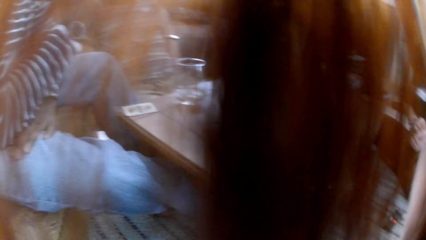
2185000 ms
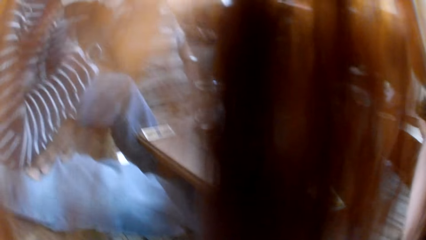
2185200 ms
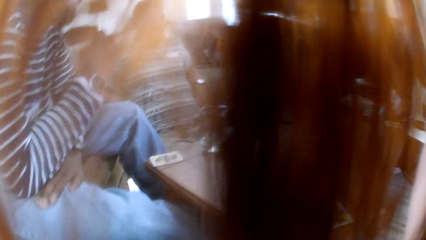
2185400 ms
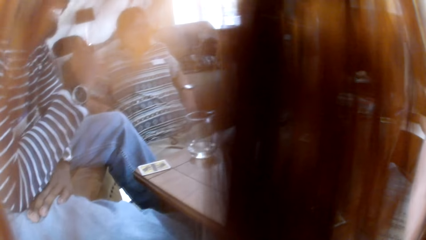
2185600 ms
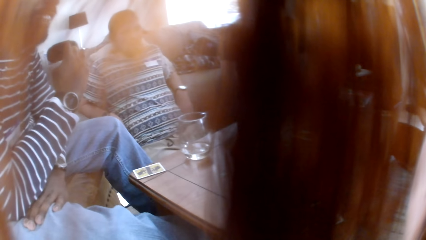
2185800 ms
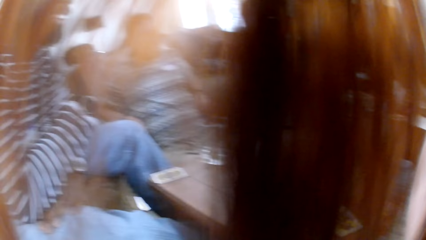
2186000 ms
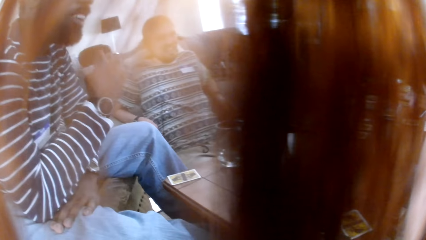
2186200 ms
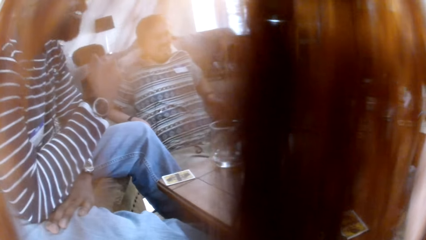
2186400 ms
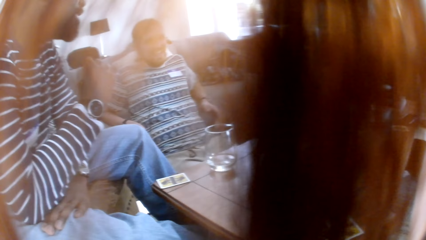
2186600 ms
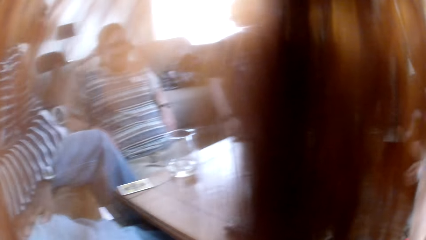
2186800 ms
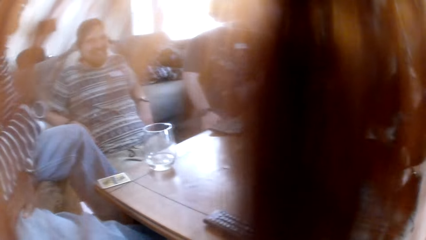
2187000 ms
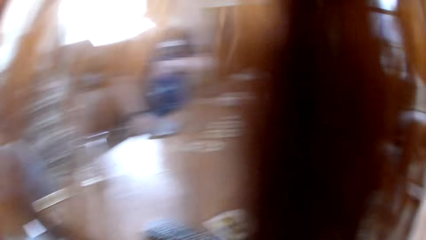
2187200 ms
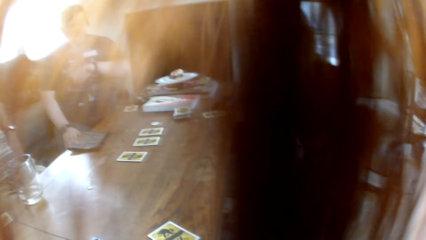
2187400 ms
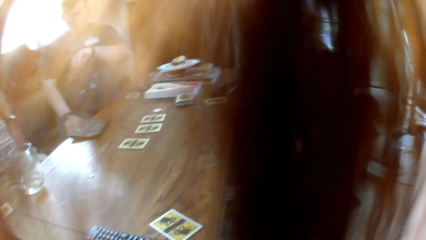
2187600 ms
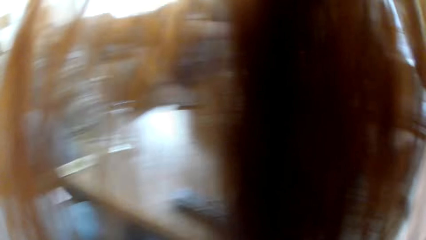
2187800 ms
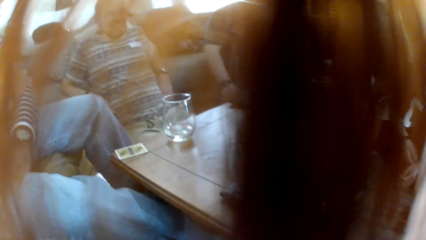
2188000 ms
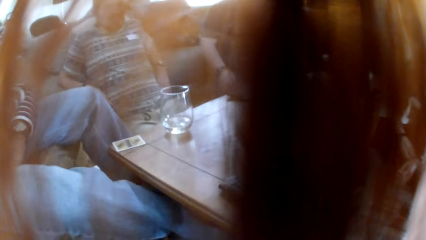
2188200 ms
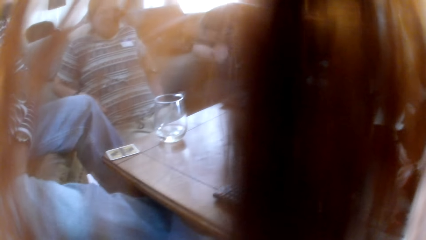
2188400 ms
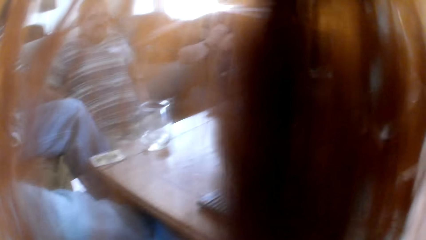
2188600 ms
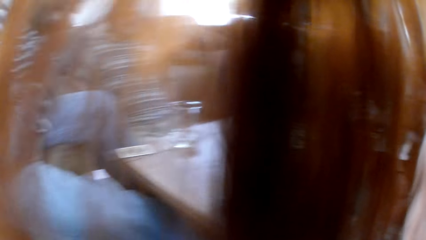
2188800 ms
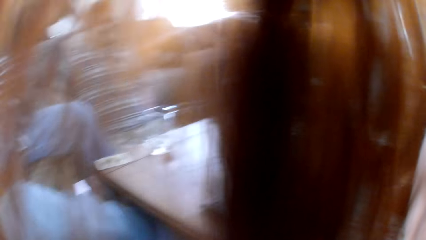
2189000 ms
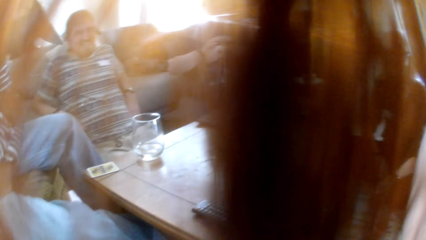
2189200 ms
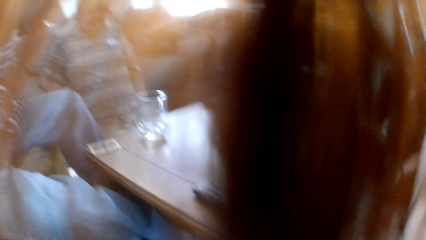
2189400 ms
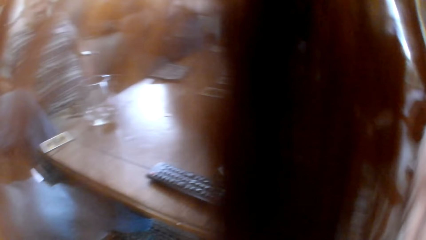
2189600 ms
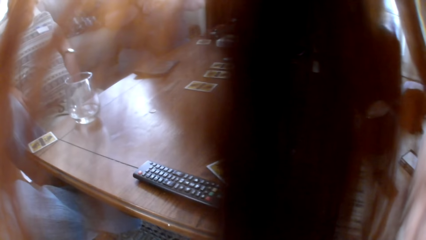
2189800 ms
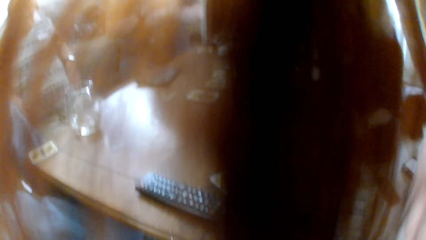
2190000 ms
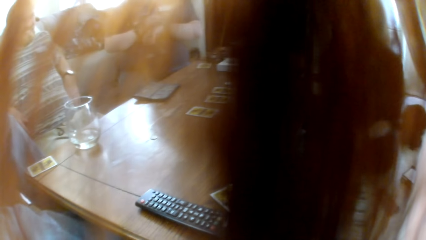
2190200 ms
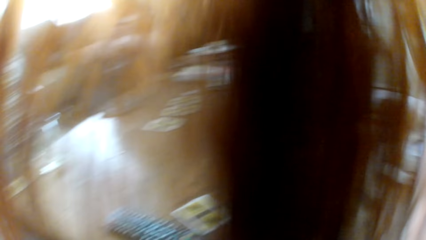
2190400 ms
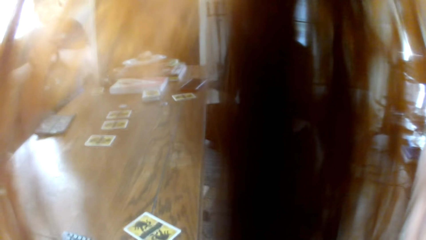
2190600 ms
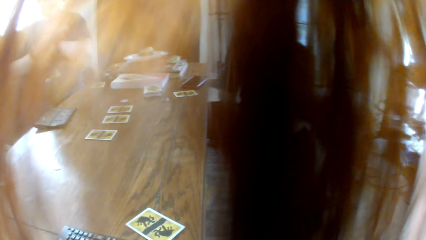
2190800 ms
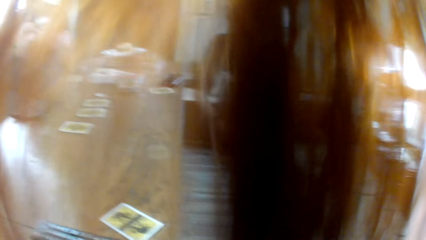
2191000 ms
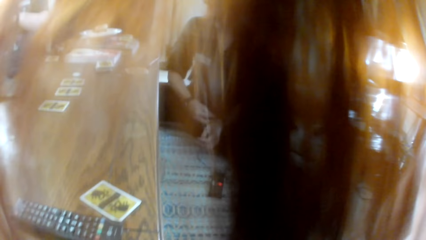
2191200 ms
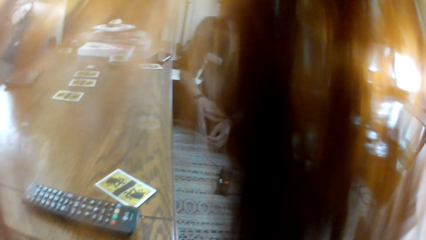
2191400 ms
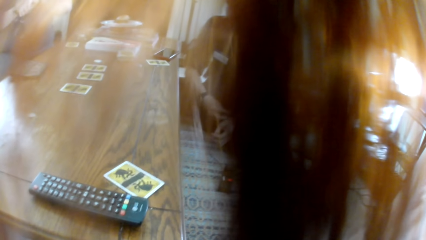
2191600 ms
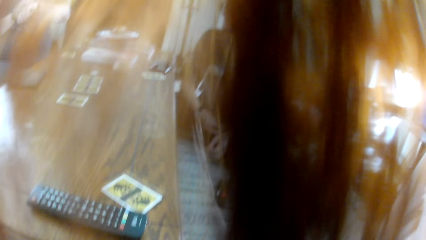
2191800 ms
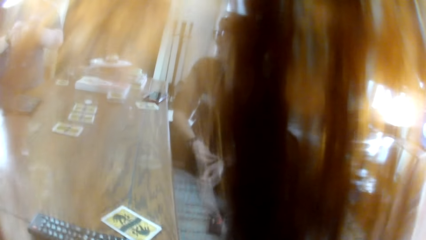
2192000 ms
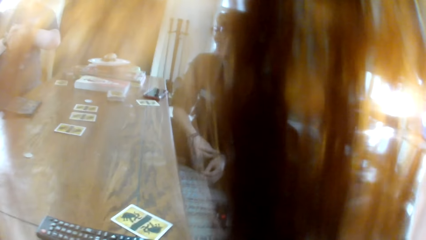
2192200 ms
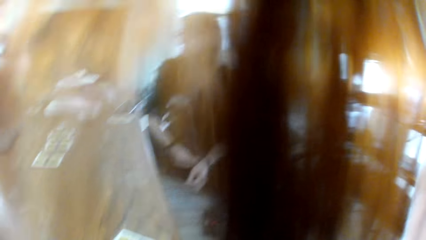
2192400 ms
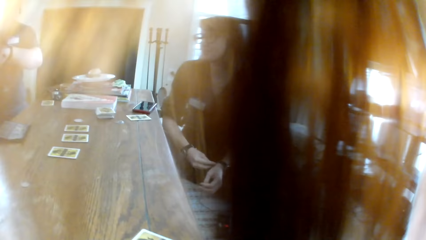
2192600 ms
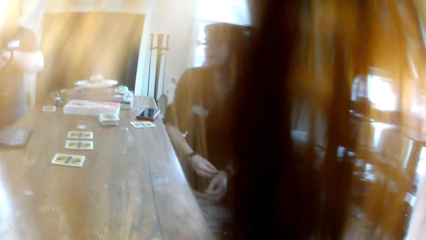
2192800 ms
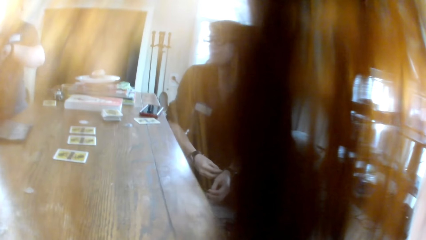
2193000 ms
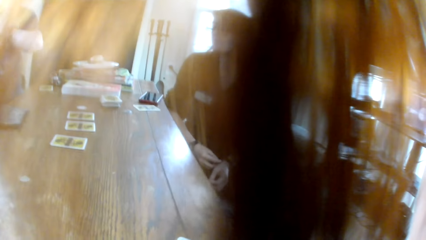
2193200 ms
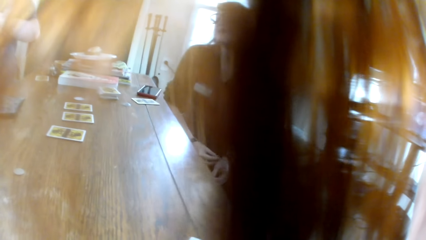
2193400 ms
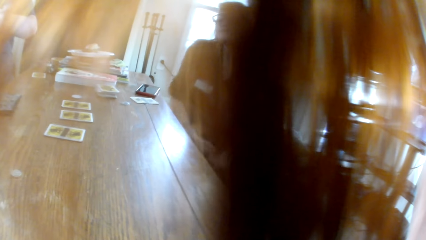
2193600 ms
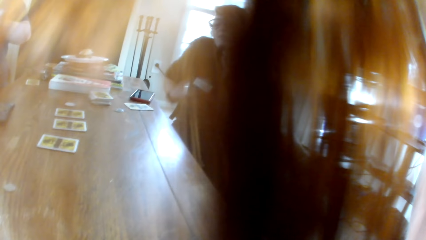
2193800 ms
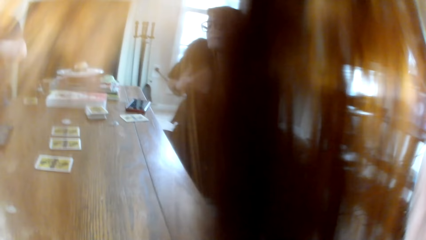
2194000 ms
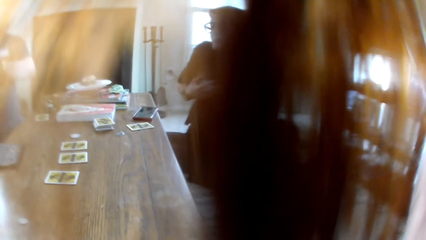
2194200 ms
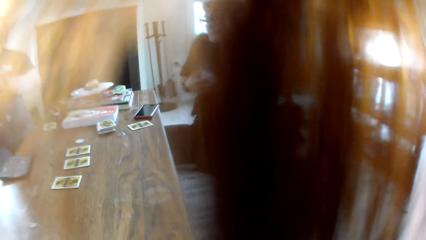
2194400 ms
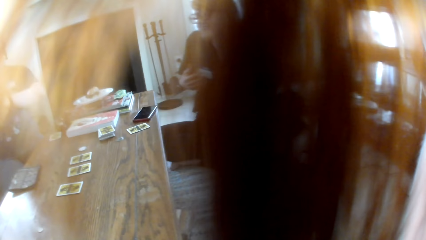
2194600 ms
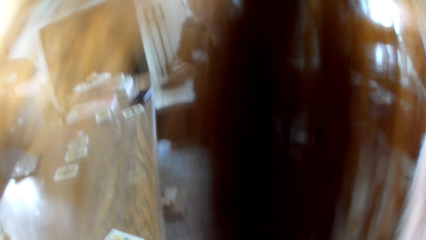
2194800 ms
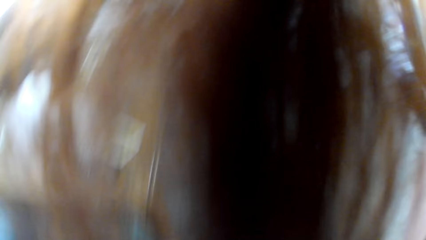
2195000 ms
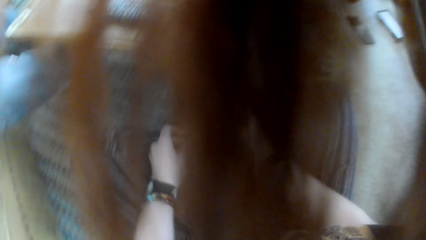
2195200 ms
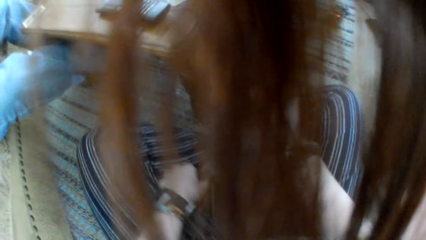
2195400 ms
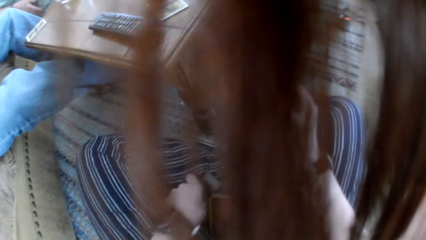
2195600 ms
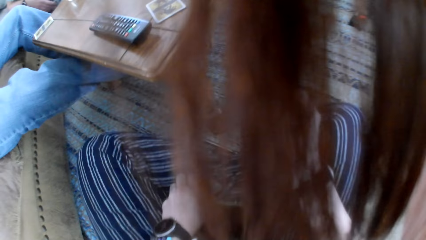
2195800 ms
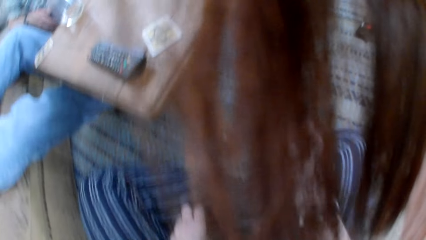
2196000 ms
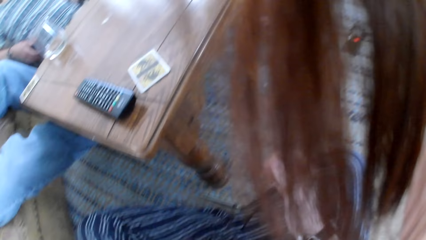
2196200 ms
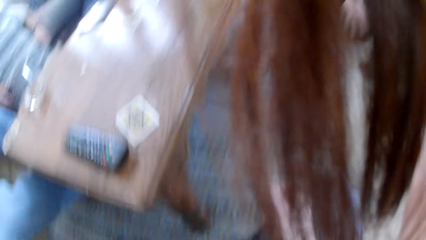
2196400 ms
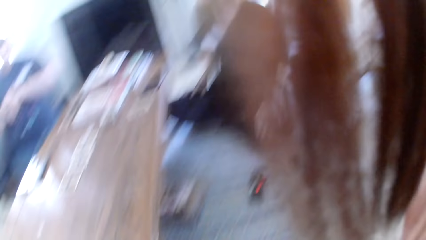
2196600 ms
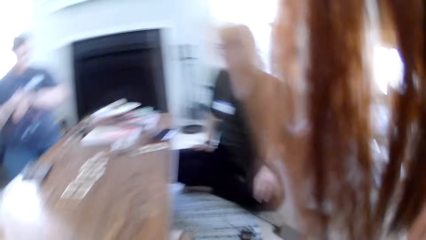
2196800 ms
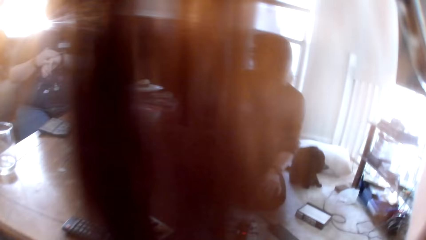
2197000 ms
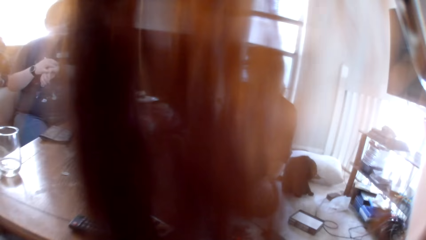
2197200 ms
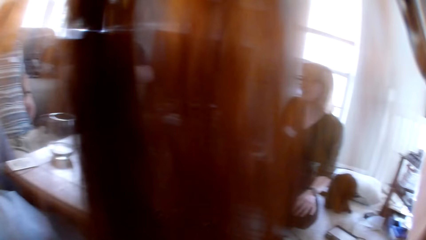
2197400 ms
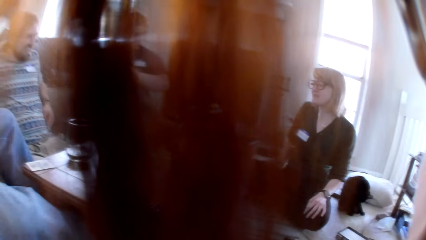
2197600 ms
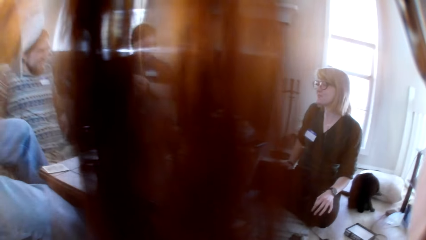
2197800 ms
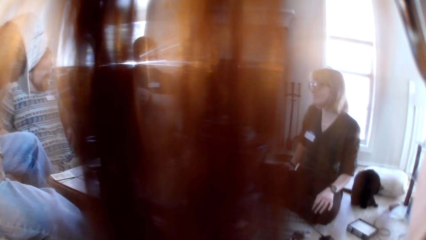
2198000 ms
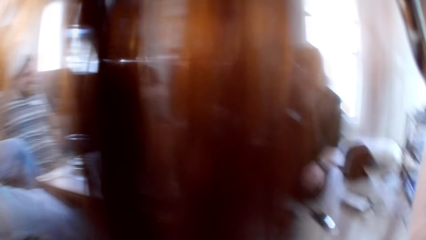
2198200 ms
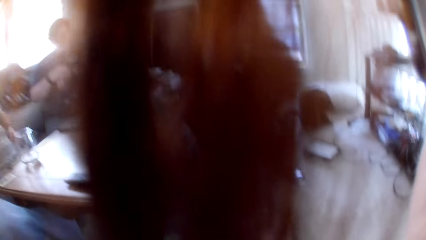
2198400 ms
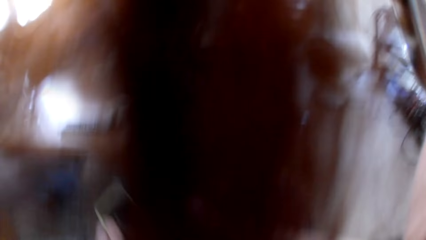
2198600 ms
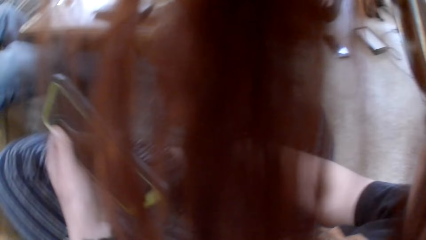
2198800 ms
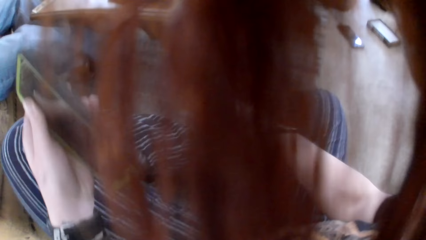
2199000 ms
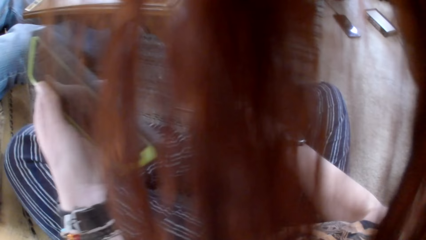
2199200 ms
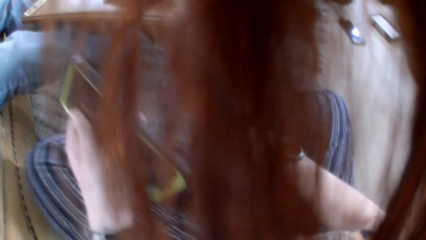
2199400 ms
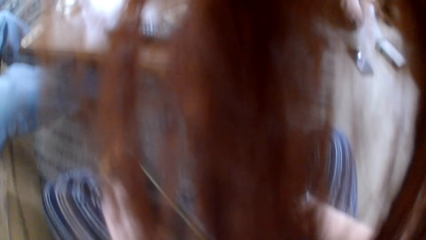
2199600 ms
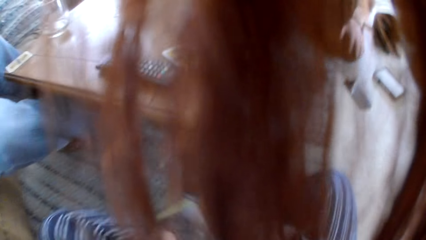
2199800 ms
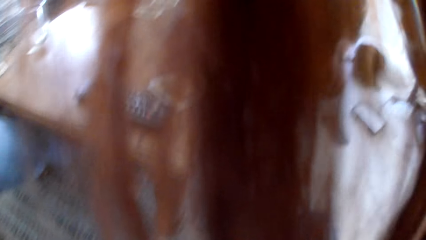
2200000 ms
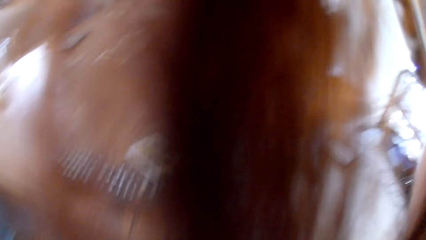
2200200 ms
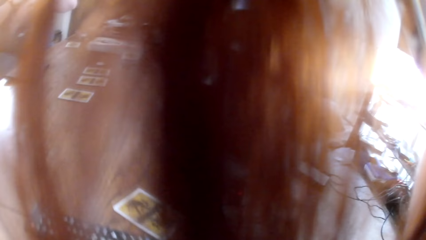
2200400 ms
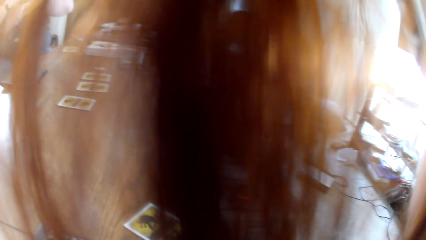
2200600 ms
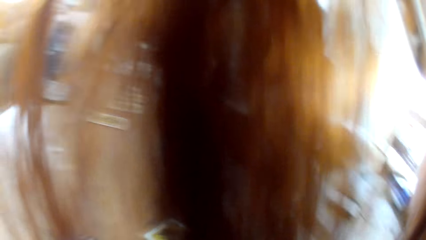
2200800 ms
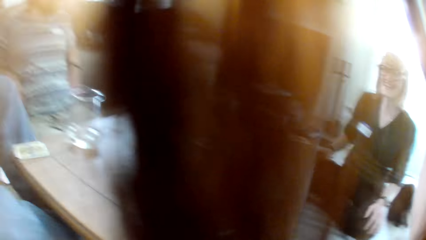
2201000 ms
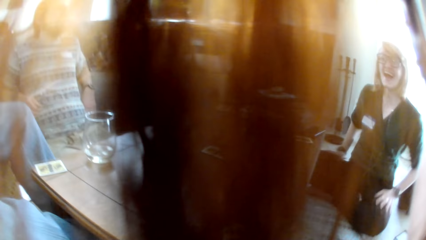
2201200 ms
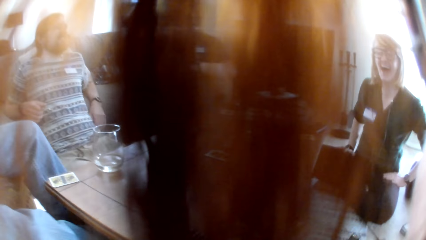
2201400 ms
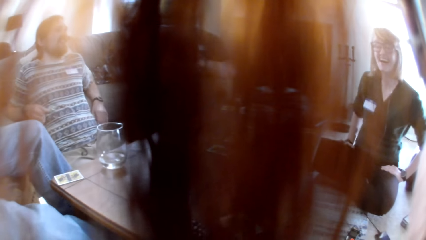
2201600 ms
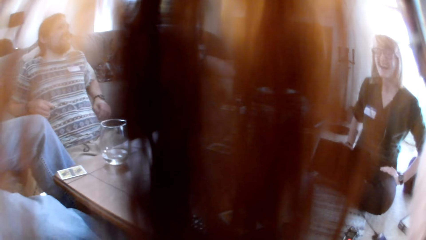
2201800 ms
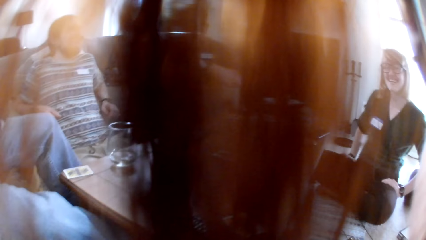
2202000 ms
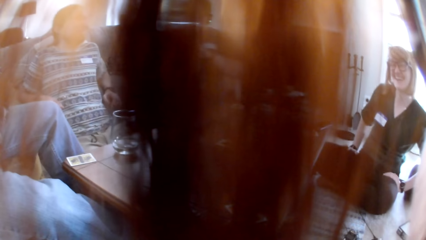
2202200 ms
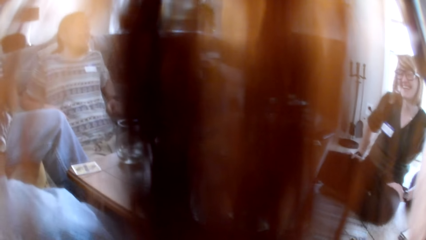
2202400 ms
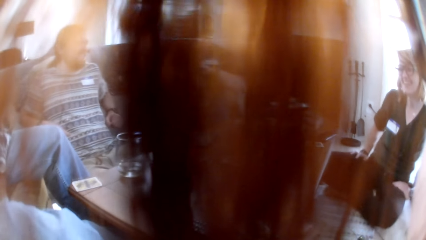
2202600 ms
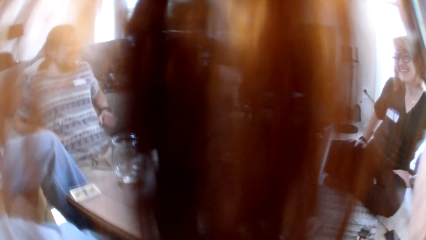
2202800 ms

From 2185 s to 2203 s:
A man checks the watch. The camera wearer talks with the people in the room. He looks around. A woman converses with the camera wearer. The camera wearer looks around. He stares at a lady. He holds a phone with his left hand.
